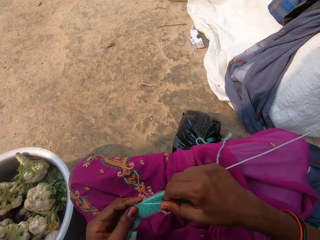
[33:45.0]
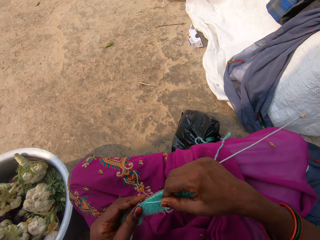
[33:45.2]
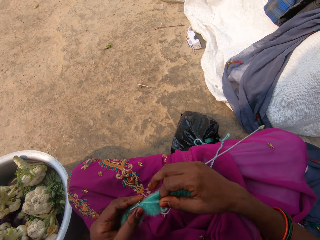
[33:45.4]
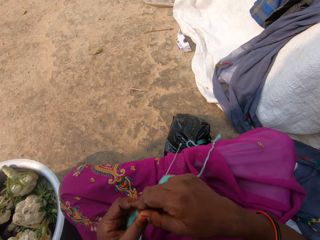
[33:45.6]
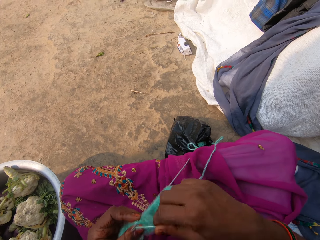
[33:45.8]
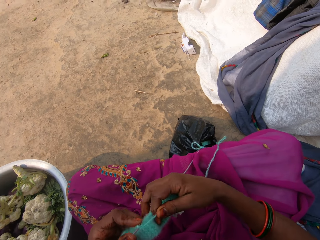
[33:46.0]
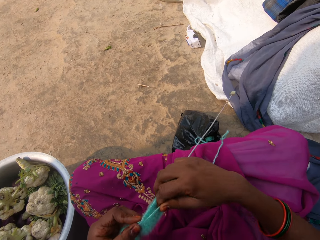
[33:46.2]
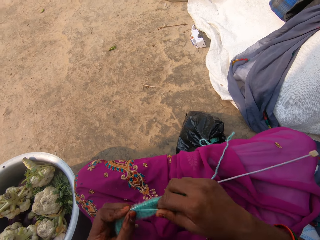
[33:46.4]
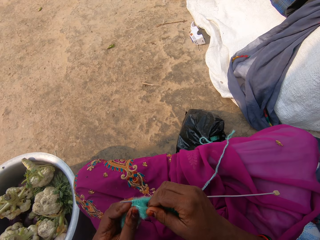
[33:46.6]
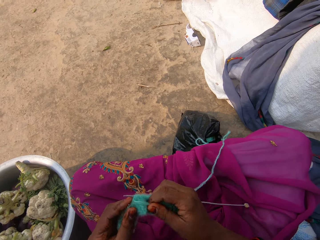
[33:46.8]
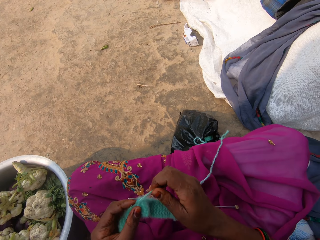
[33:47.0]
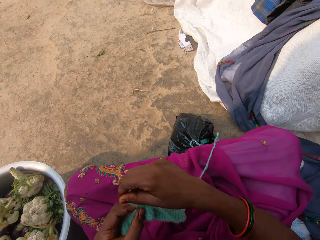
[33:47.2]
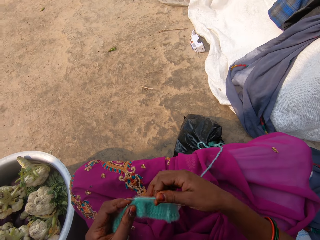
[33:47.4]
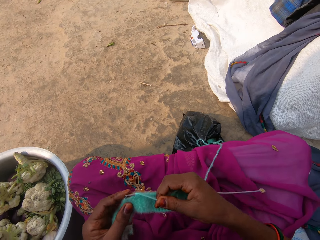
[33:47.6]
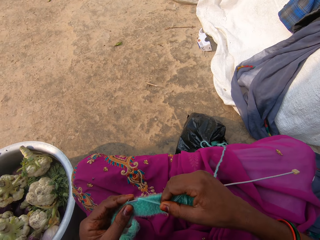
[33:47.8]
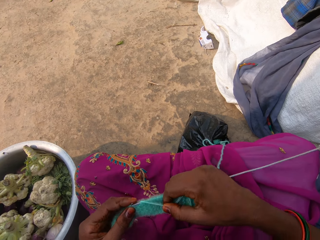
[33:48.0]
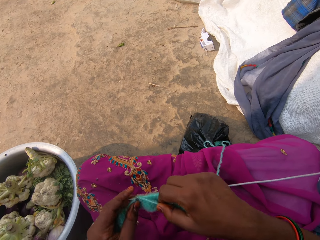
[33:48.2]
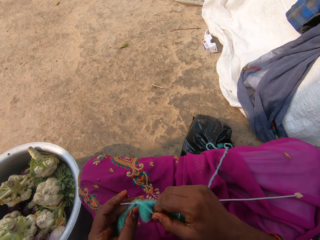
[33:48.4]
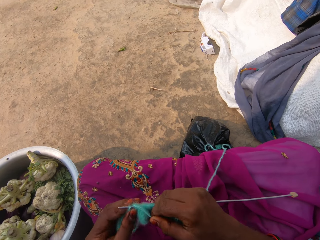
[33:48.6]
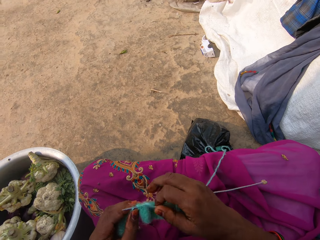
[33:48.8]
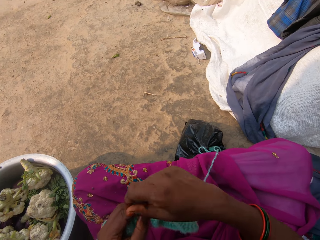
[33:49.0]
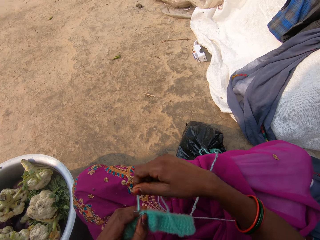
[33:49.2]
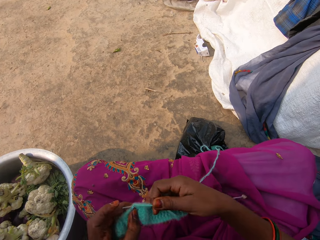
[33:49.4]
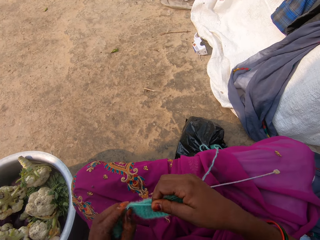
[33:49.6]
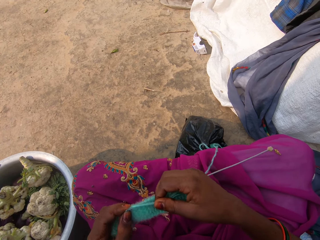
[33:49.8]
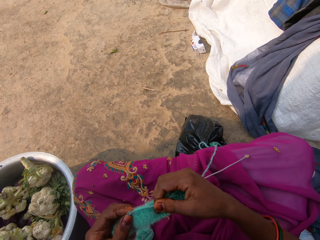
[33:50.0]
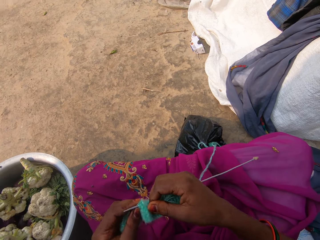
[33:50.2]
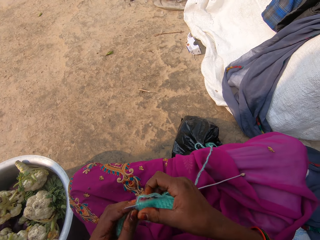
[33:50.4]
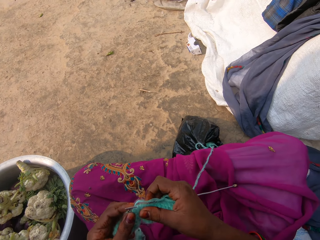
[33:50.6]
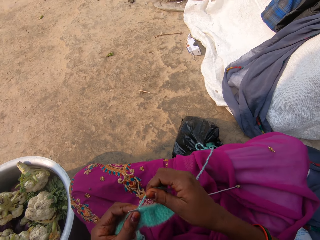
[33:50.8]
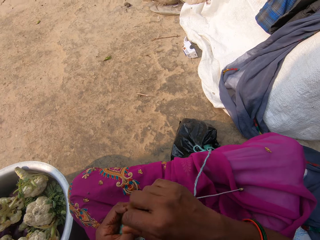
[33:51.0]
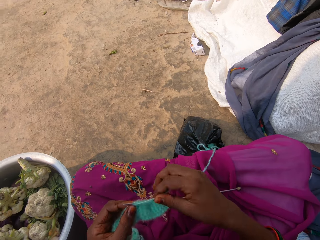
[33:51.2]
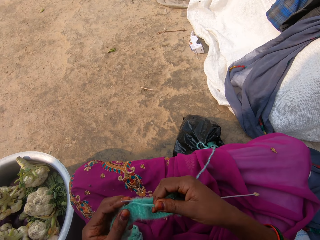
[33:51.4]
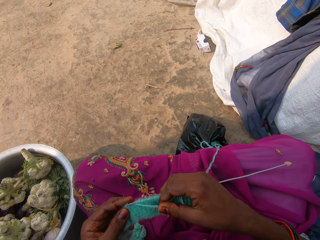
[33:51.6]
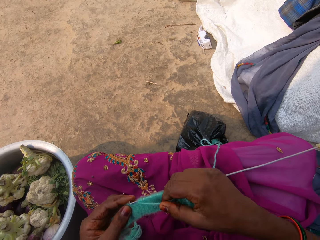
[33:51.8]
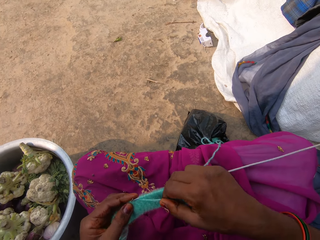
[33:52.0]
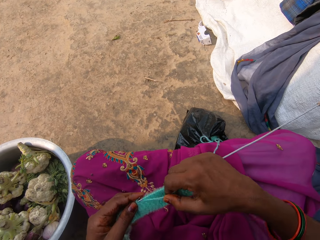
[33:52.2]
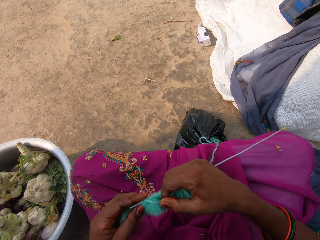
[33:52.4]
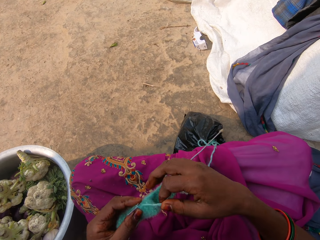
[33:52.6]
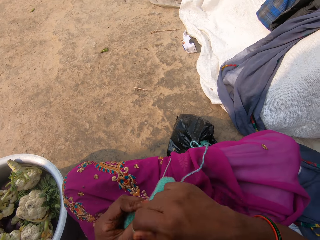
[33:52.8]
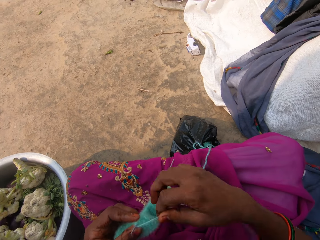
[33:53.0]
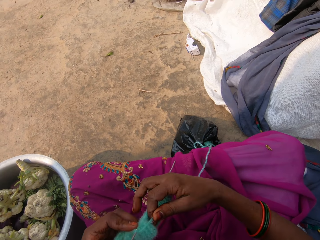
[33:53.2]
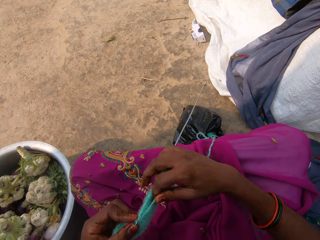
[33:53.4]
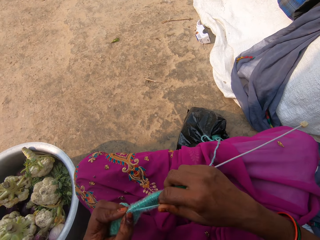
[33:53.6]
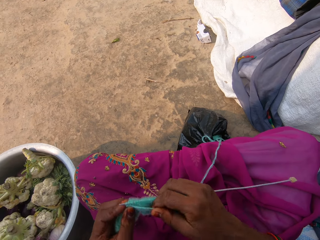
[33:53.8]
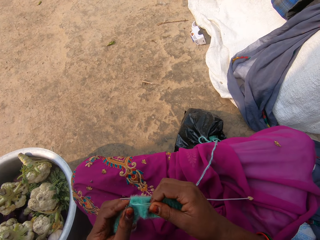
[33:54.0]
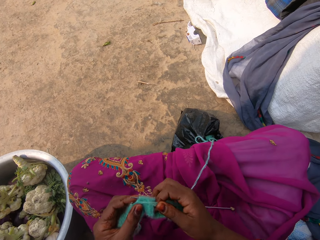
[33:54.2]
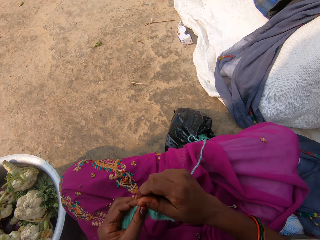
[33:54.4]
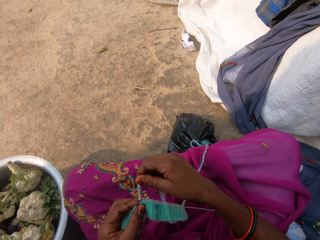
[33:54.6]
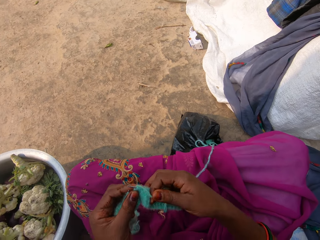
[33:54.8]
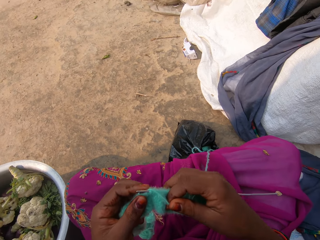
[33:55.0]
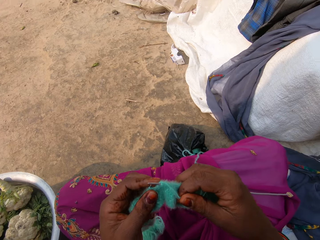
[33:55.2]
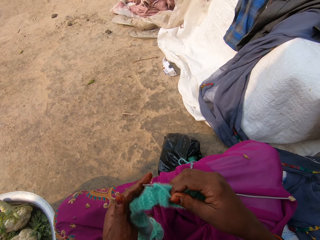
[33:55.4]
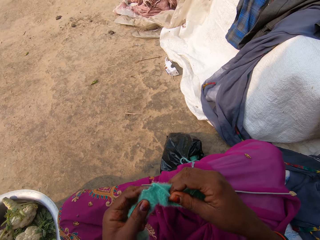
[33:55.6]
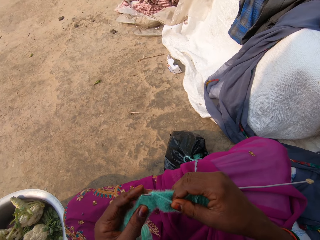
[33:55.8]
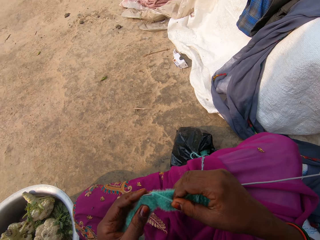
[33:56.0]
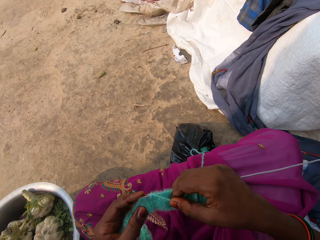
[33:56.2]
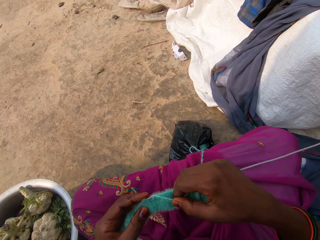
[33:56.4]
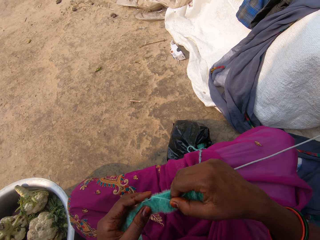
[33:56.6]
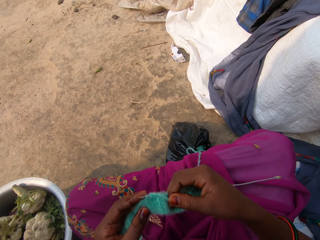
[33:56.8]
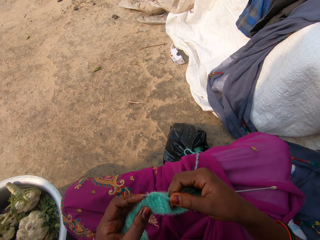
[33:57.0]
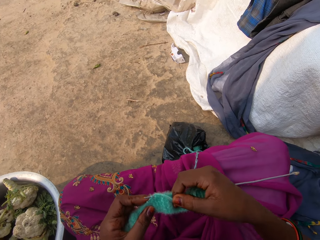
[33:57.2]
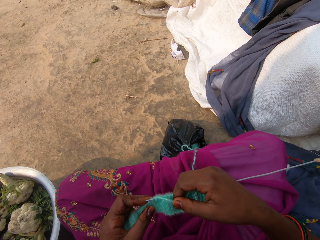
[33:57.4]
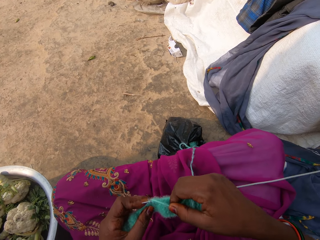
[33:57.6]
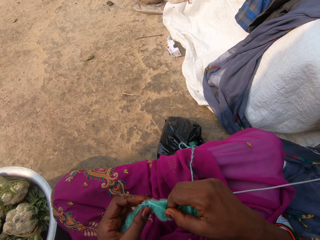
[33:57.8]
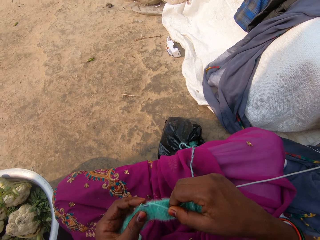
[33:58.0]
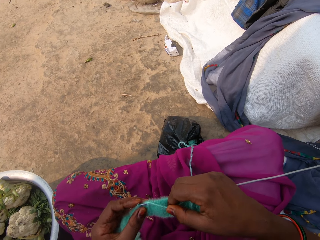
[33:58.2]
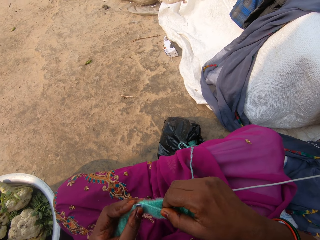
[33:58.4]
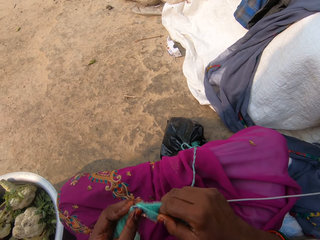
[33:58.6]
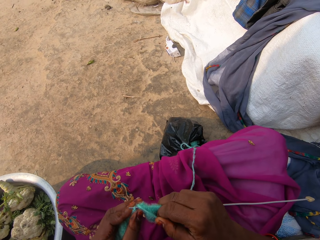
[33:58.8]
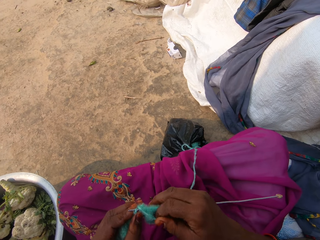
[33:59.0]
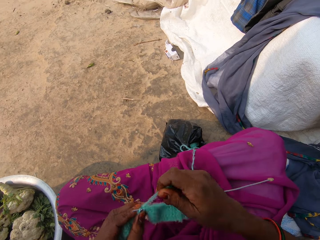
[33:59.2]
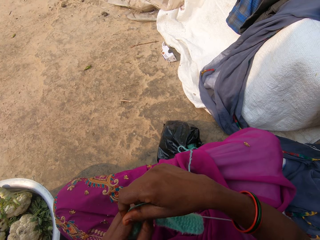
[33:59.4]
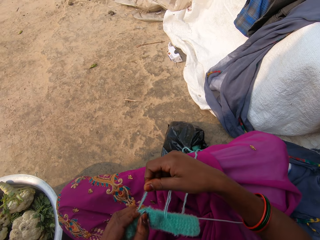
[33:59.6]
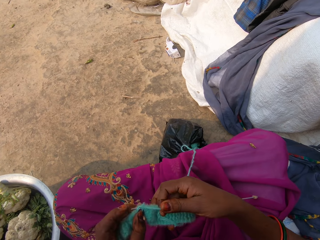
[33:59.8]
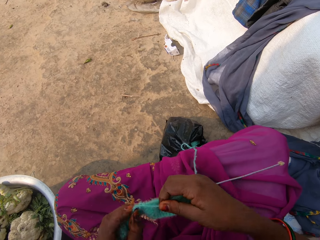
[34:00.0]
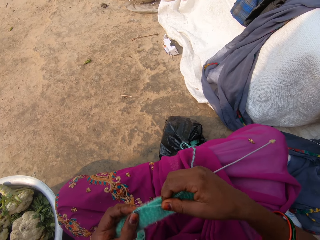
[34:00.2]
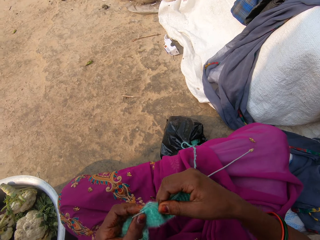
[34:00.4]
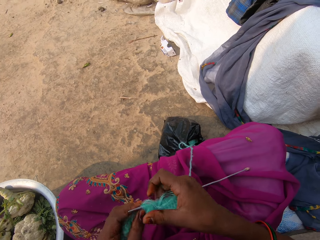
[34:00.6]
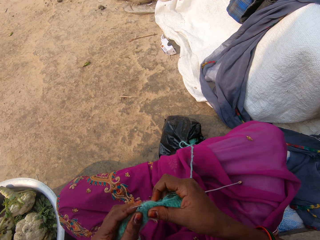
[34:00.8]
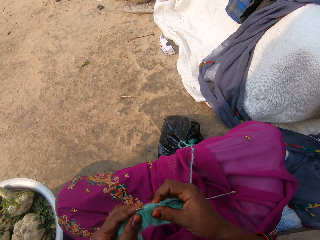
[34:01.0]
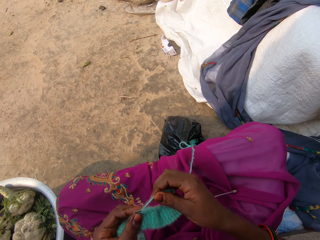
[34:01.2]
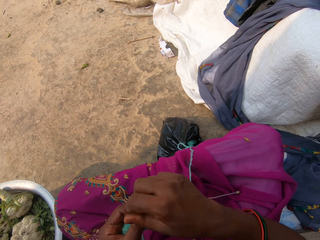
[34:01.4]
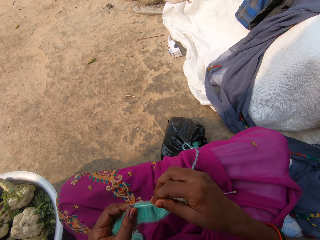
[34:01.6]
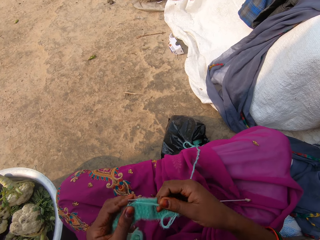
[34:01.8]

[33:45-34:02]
The camera wearer holds the fabric. They weave the fabric.

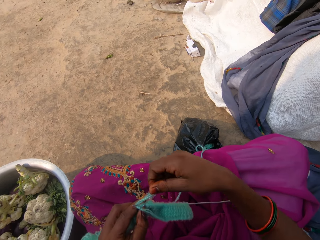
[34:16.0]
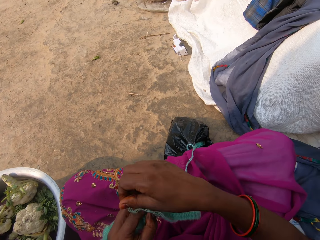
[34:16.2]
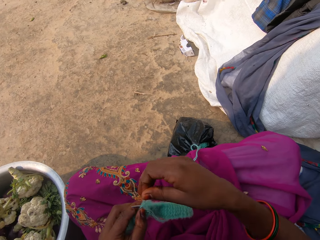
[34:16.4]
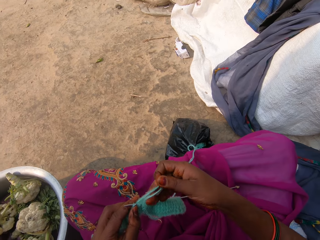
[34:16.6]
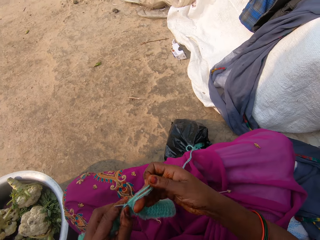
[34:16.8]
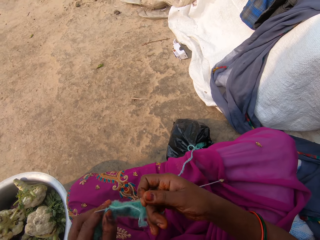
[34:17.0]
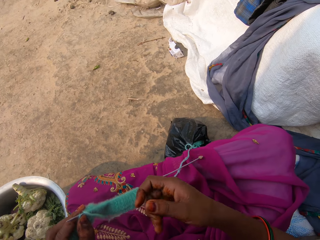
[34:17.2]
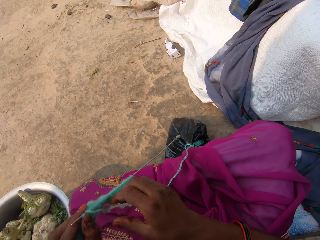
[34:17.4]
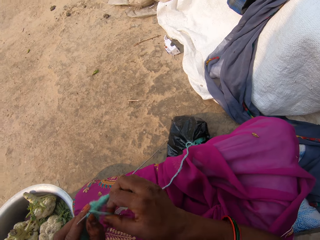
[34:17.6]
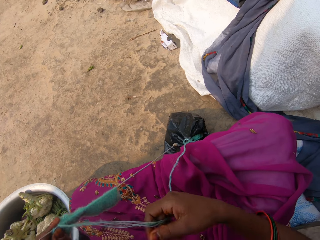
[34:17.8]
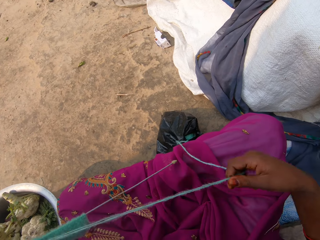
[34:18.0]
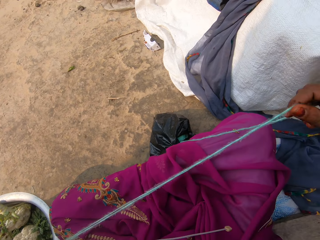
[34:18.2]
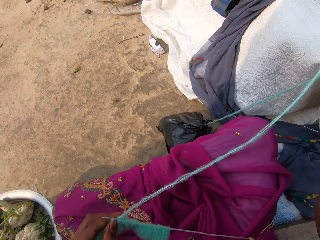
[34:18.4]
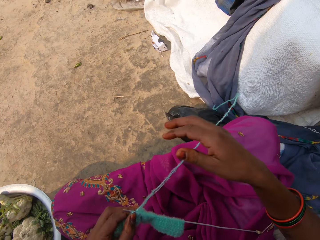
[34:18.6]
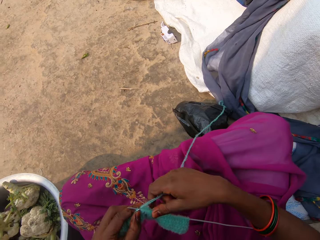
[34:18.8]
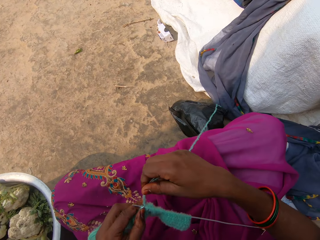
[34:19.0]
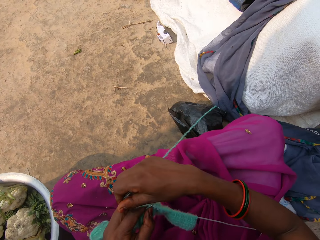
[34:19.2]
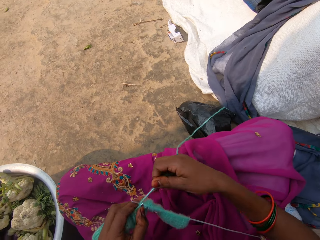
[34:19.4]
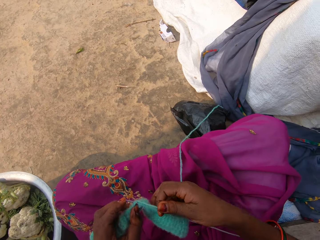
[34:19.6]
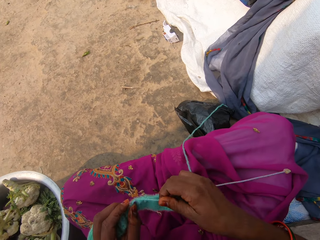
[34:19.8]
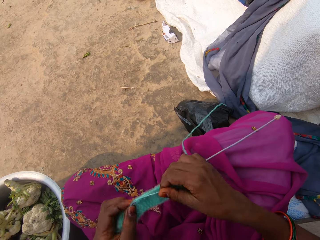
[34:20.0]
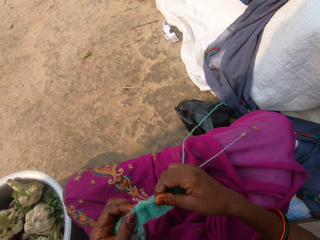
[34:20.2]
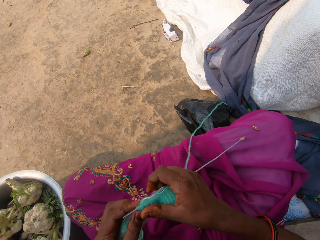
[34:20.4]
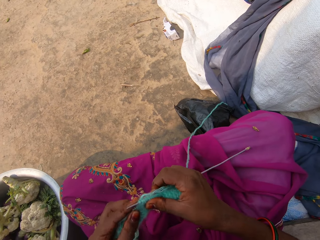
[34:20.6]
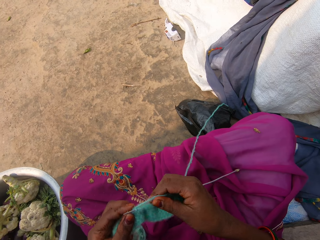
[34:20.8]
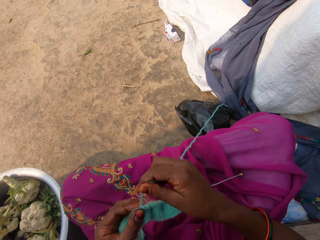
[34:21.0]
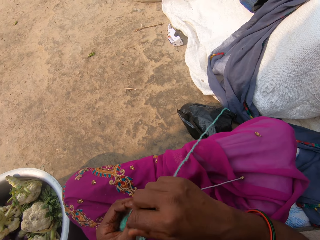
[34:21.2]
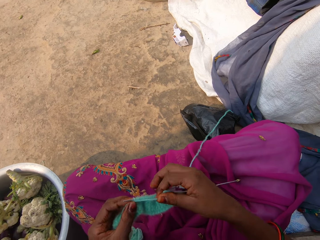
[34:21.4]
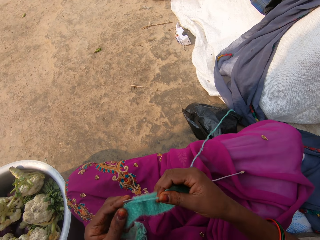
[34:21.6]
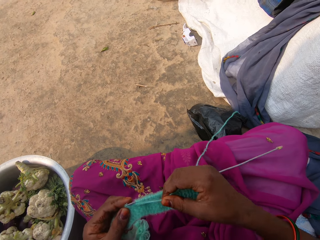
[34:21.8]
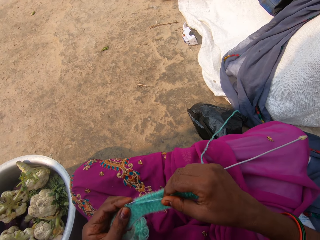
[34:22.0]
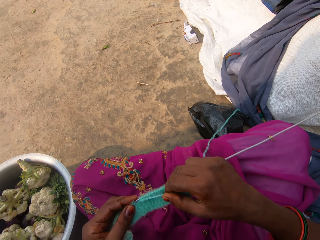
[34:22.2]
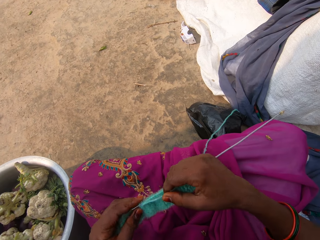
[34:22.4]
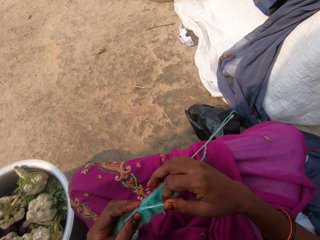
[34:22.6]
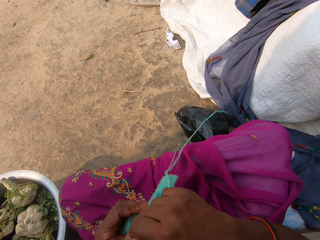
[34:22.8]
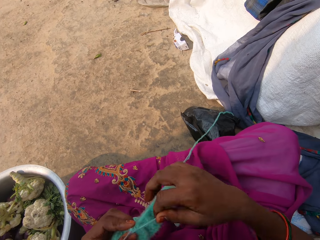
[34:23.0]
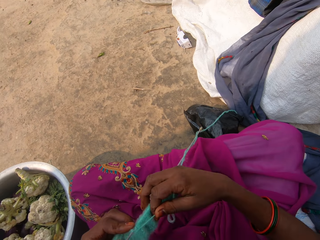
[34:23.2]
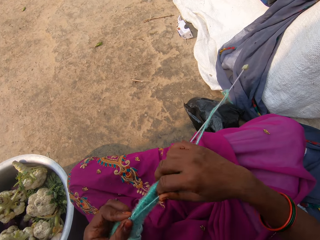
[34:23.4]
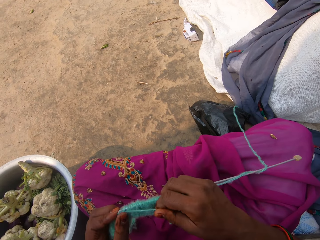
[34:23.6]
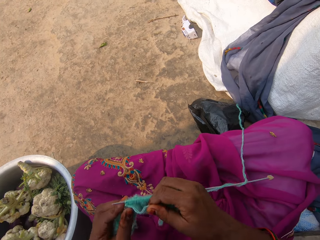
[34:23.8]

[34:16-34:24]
The camera wearer moves the thread. They weave the fabric.
